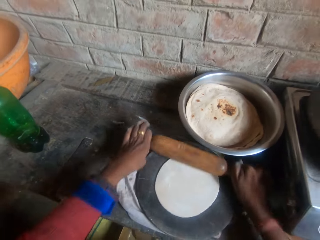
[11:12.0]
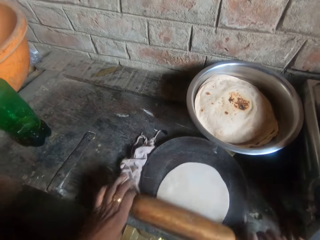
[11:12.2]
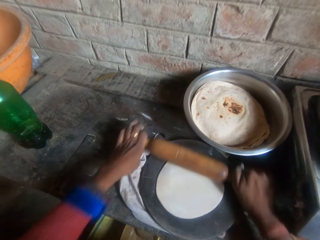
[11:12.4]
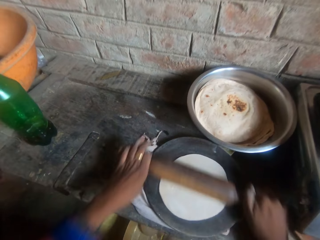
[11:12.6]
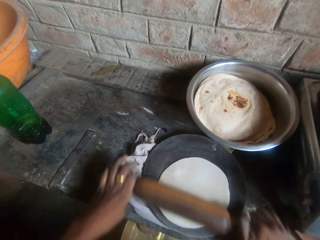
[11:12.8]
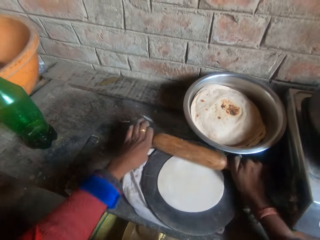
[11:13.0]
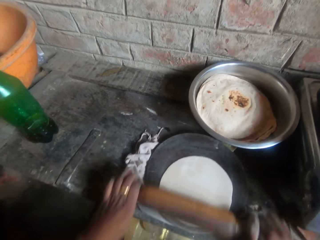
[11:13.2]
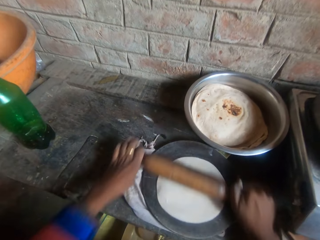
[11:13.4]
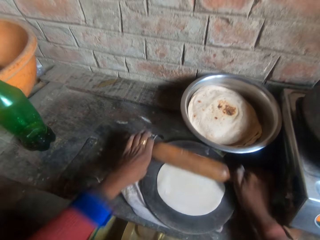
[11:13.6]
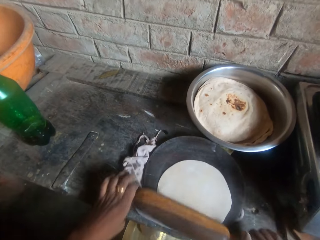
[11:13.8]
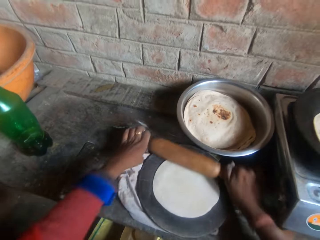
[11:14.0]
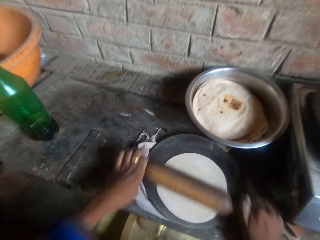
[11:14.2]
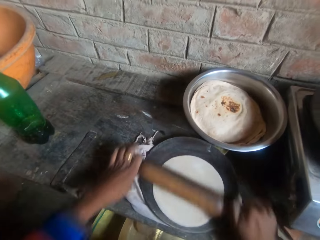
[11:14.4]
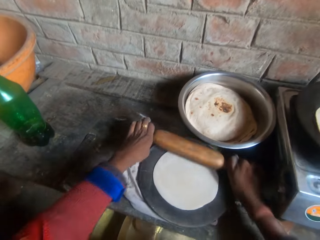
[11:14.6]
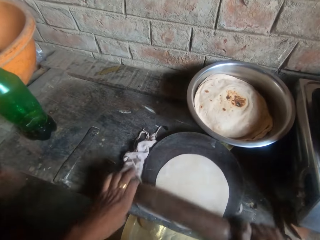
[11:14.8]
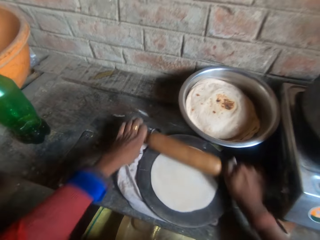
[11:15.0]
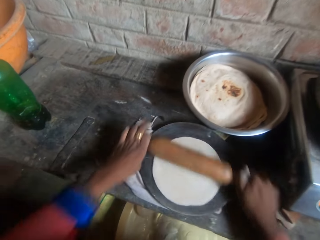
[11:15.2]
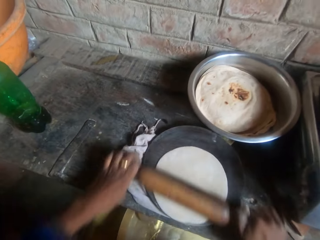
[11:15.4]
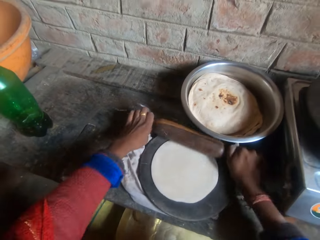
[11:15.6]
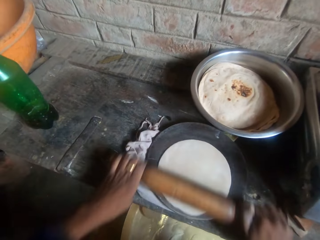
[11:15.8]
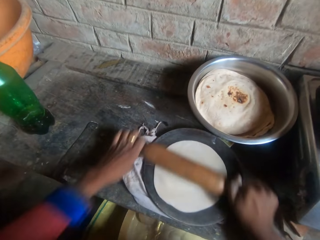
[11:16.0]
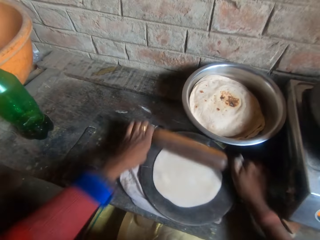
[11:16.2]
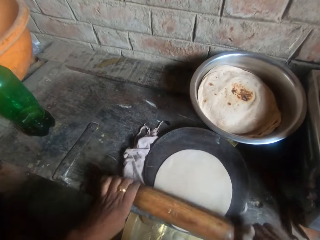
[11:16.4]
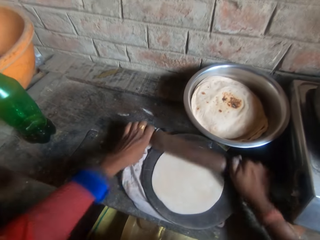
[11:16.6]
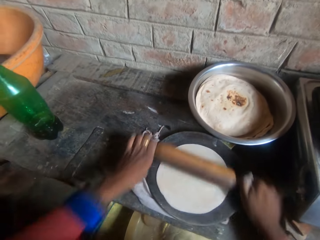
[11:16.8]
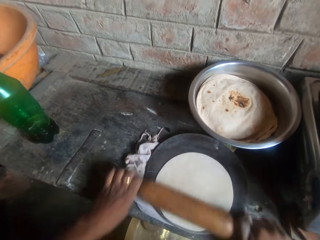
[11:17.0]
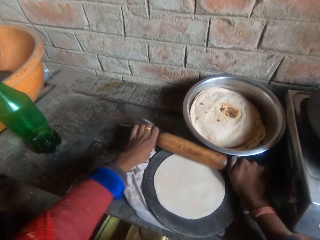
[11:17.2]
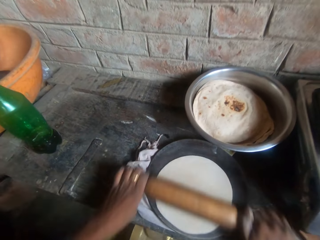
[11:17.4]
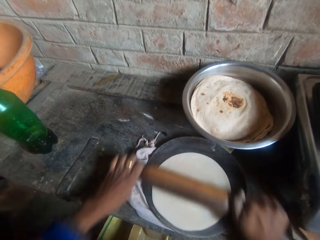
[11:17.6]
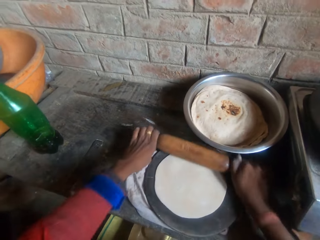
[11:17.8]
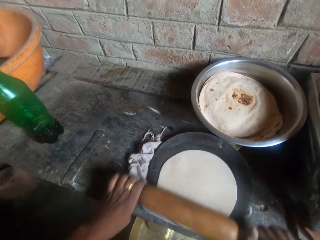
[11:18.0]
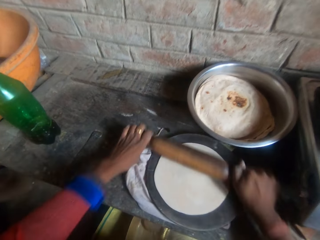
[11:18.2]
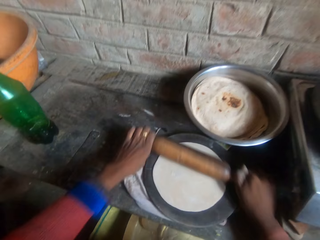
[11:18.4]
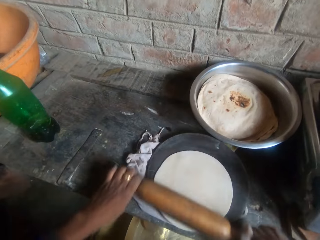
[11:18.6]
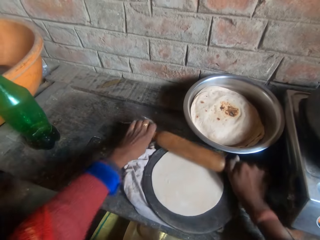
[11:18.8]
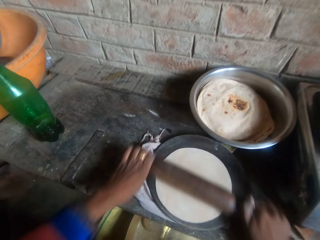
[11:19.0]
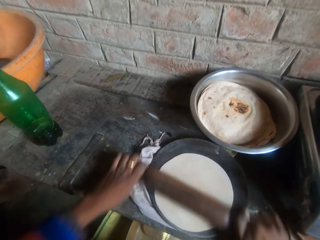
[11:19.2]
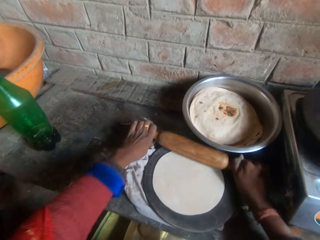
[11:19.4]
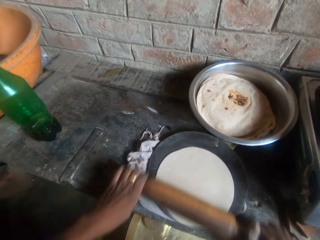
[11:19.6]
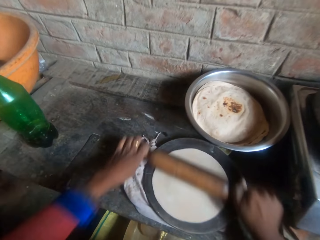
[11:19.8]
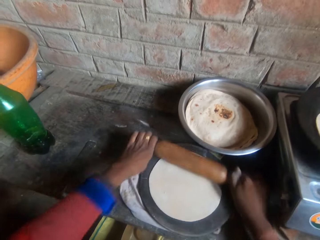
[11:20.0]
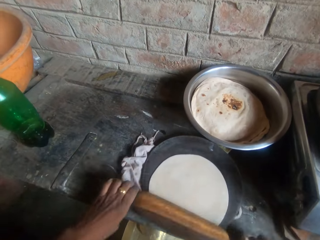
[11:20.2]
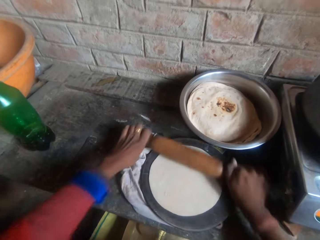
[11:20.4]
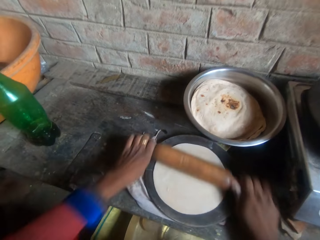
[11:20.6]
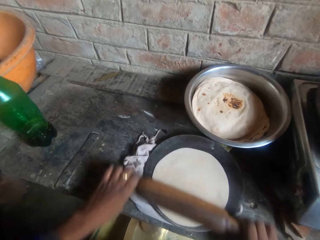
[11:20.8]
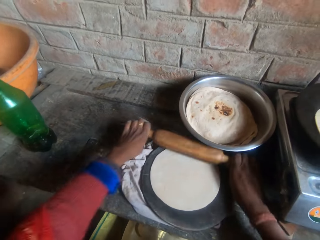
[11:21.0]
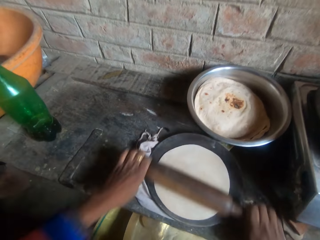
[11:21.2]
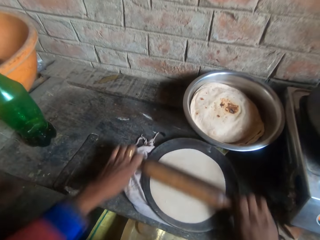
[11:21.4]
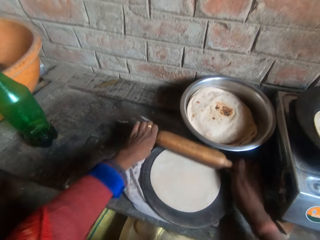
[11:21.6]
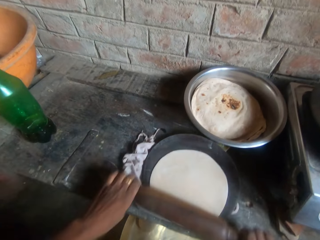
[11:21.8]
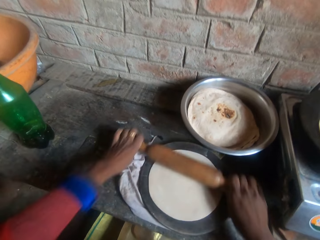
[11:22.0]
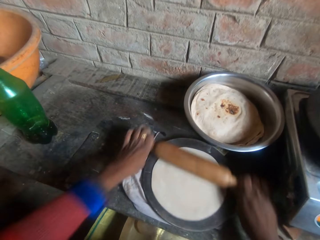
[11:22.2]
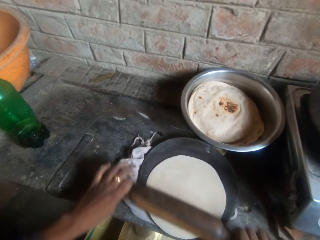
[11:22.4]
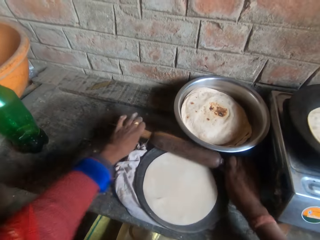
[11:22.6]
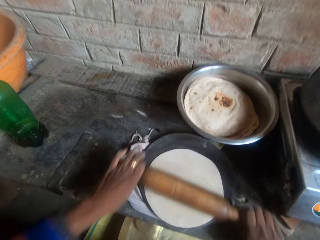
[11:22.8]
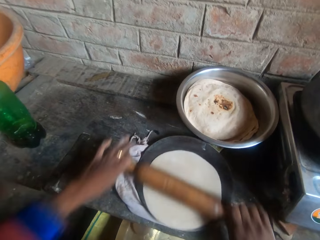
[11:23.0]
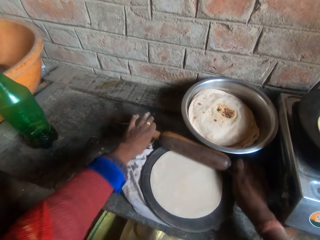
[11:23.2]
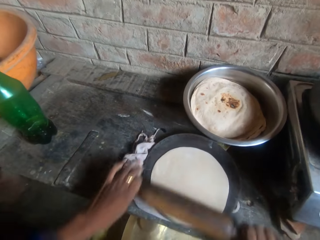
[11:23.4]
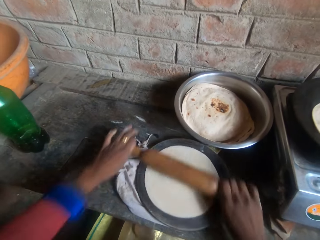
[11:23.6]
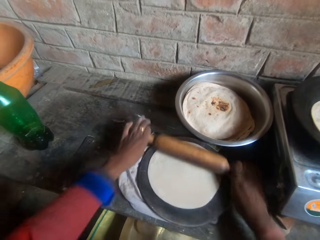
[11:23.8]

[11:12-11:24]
The camera wearer holds the kneading stick.

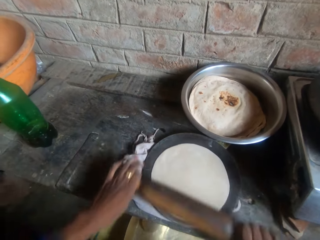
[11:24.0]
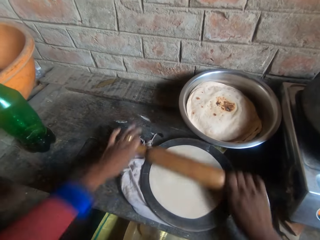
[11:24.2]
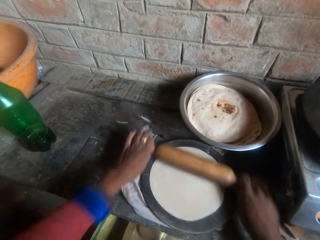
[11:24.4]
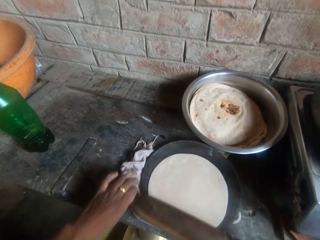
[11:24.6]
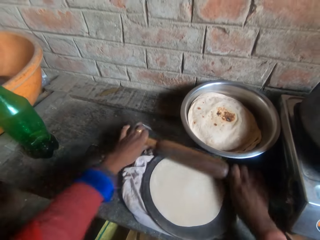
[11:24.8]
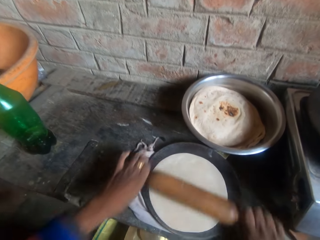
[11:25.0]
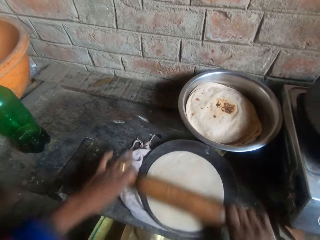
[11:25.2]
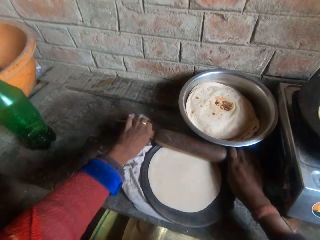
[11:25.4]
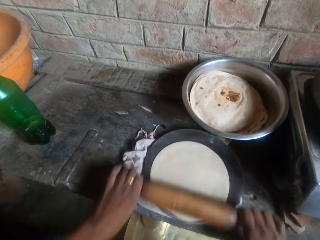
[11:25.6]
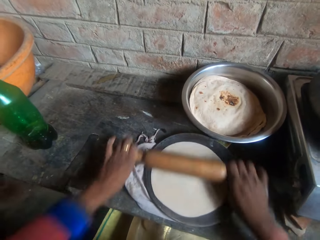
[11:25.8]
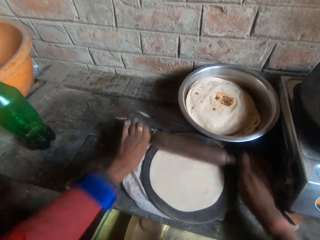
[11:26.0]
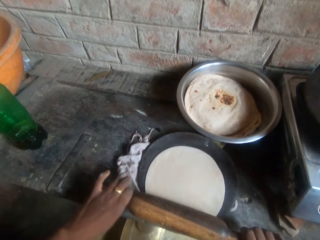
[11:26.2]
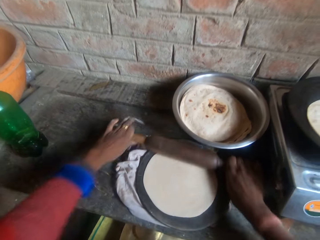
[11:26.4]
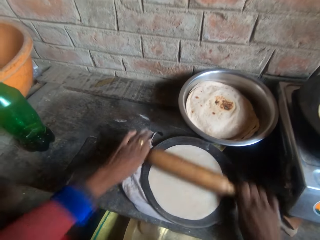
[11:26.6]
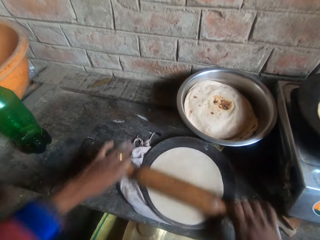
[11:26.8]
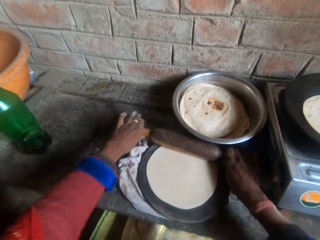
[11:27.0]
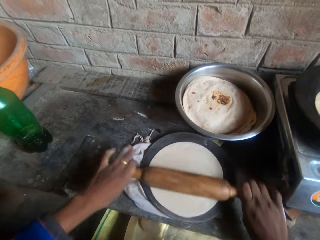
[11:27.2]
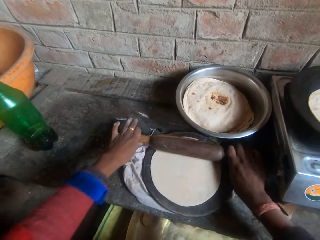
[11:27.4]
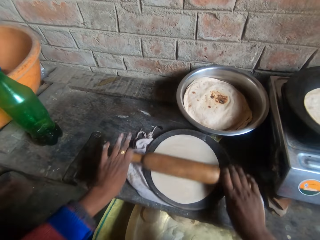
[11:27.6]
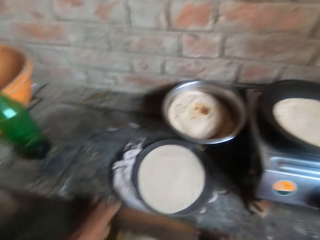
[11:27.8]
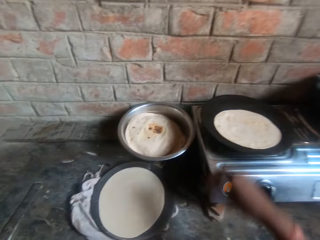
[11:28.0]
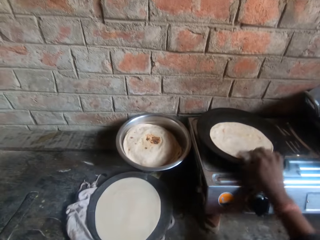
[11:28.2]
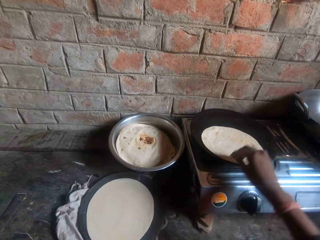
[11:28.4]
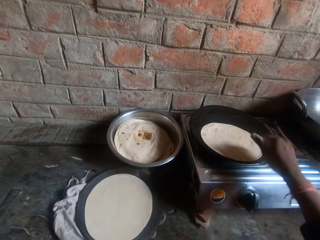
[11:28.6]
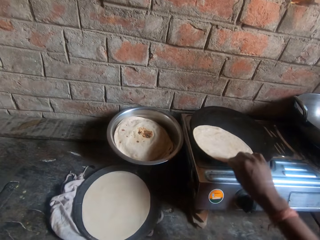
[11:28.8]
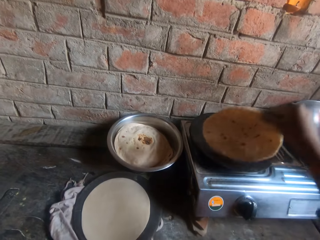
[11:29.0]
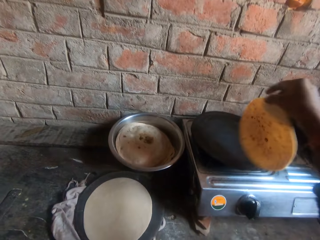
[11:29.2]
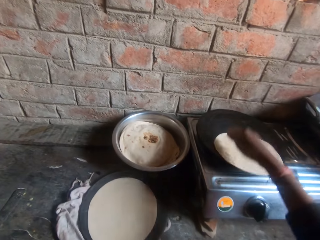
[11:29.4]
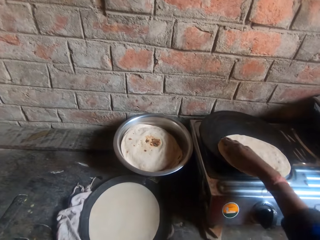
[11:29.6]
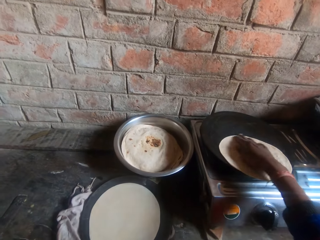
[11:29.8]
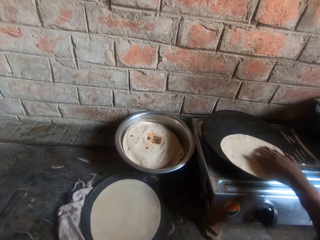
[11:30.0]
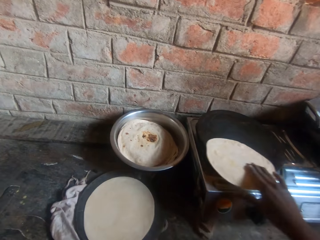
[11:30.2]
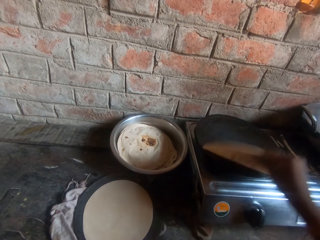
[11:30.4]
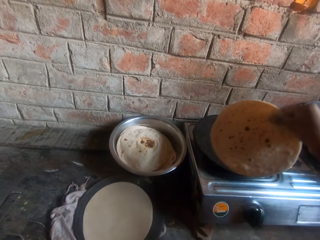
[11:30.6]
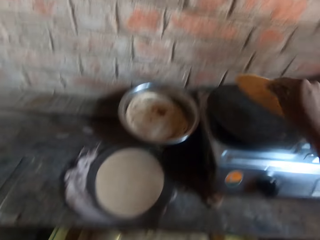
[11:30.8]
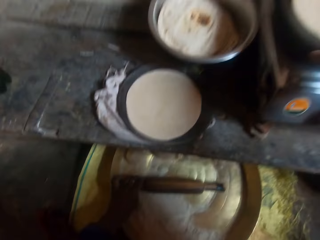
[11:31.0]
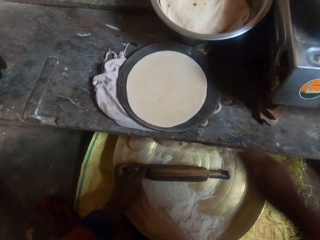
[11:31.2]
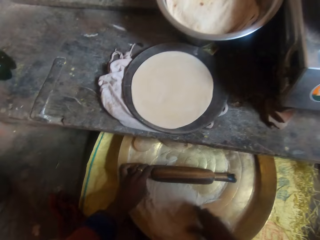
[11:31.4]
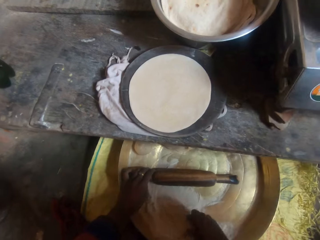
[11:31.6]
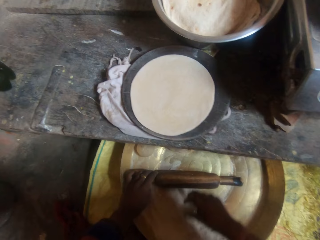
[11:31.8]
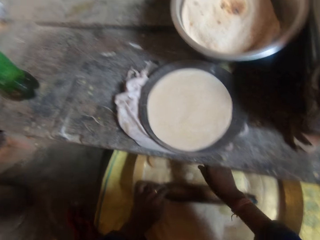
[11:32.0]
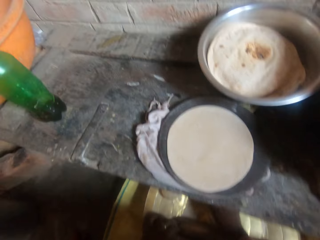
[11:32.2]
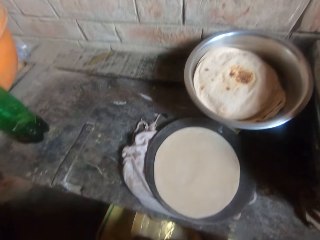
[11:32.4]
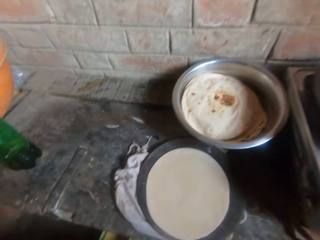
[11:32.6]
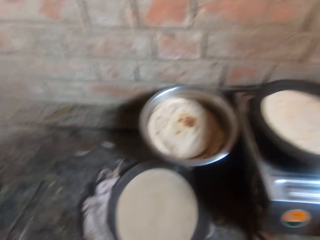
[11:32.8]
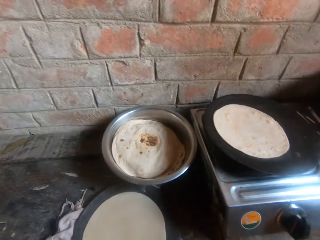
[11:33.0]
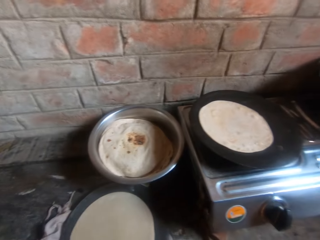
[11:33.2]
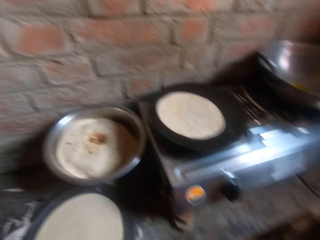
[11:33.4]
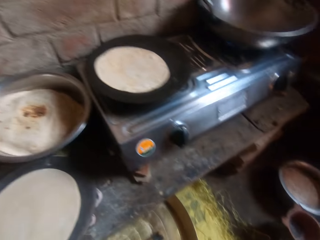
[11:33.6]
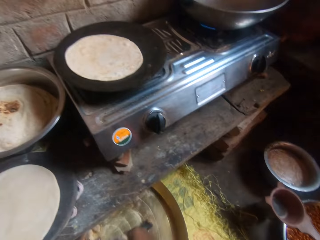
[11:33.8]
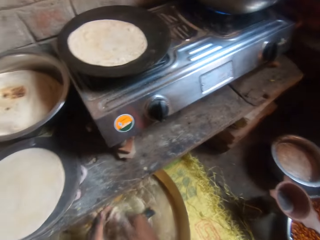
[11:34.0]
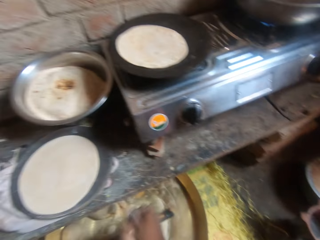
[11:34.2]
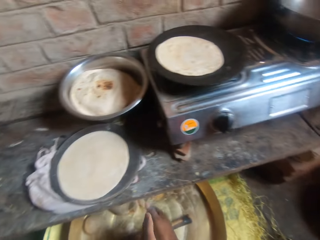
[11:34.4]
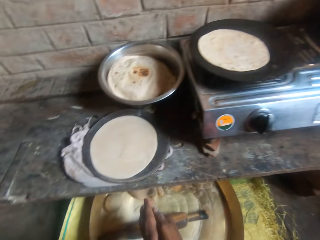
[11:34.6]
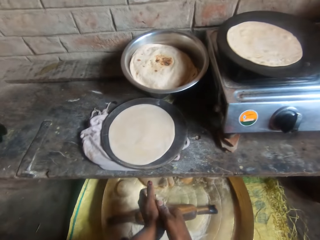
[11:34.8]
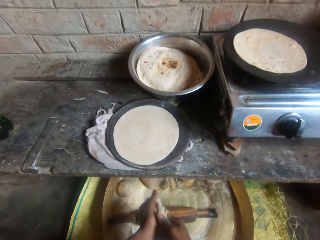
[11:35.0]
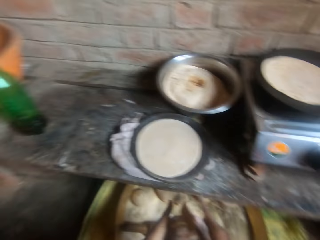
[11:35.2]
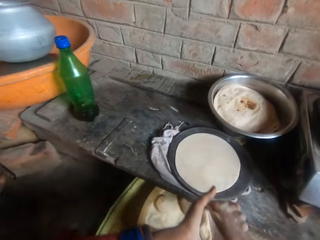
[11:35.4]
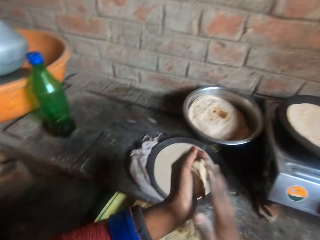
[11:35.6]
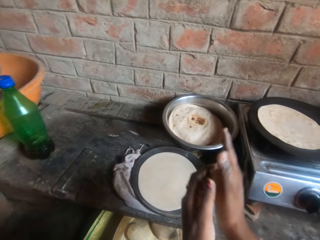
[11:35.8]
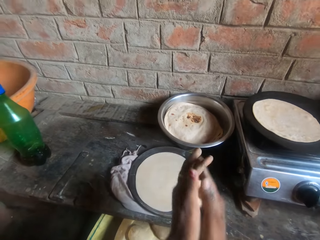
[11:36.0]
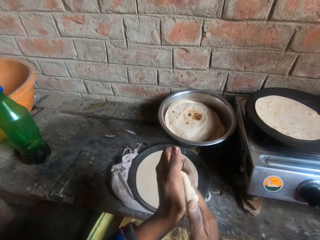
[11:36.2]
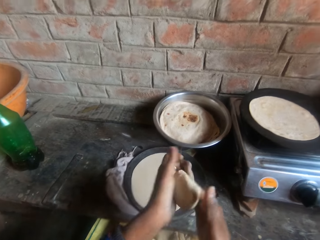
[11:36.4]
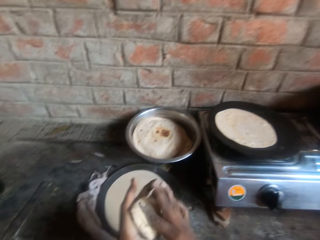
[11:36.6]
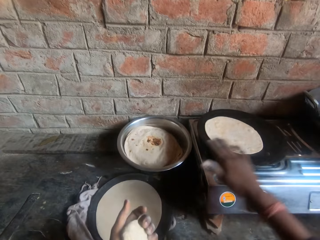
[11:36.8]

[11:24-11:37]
The camera wearer flips the roti on the griddle. He holds the chapati. He picks up the dough in the bucket, kneads the dough with his hands, and holds the dough.
